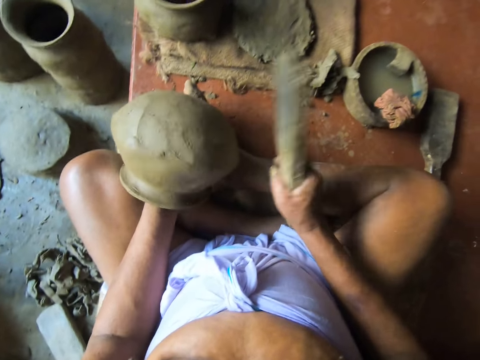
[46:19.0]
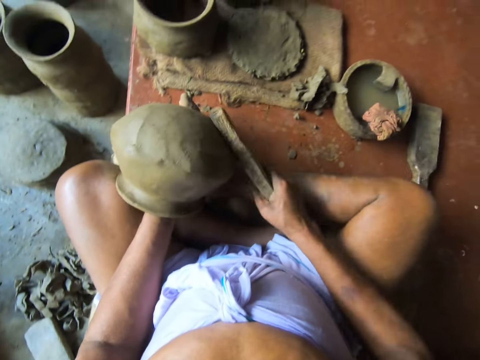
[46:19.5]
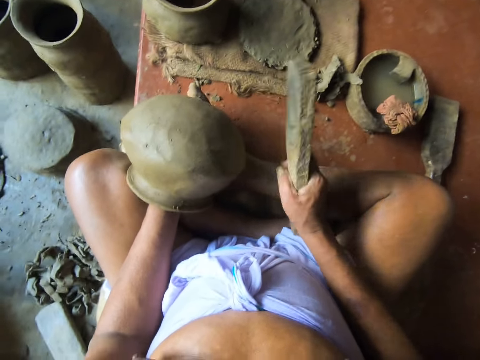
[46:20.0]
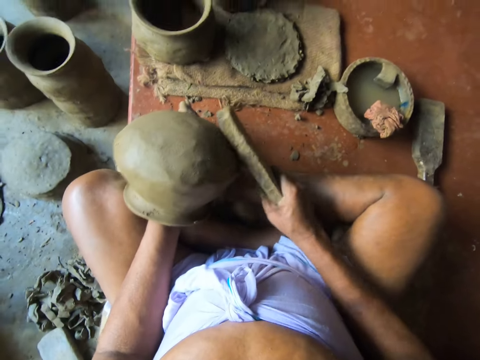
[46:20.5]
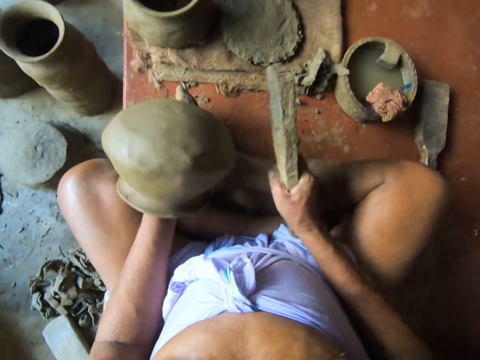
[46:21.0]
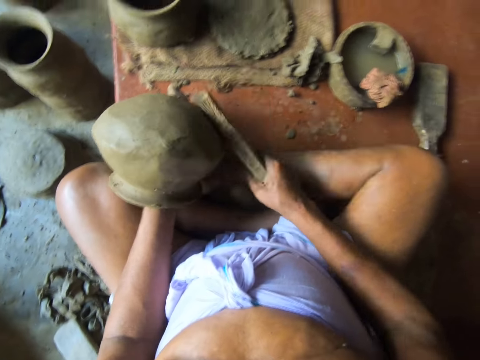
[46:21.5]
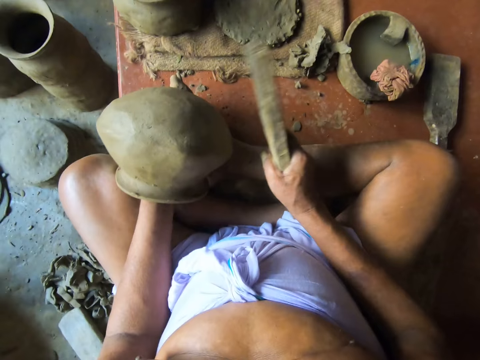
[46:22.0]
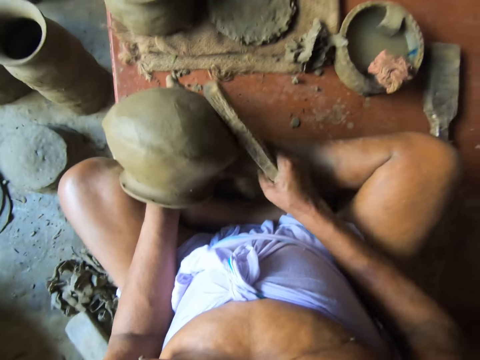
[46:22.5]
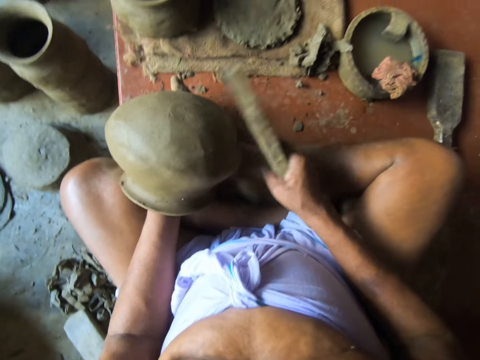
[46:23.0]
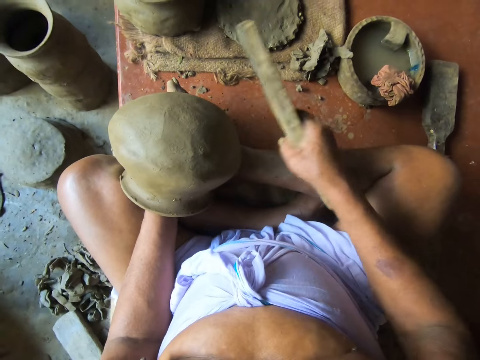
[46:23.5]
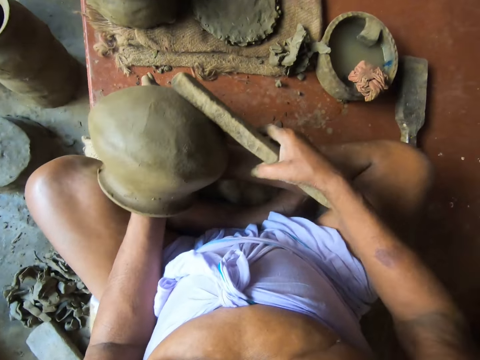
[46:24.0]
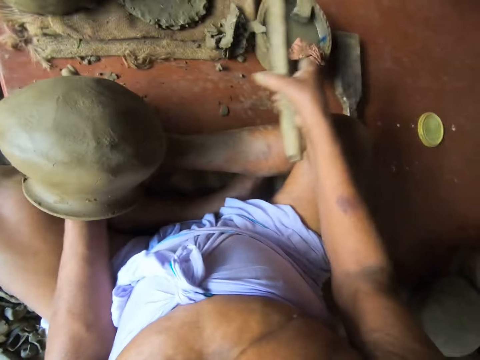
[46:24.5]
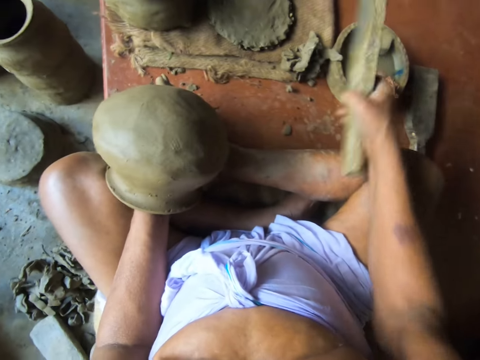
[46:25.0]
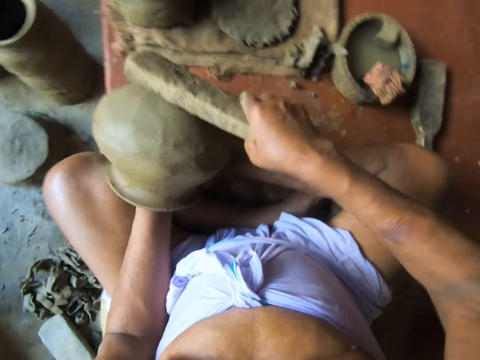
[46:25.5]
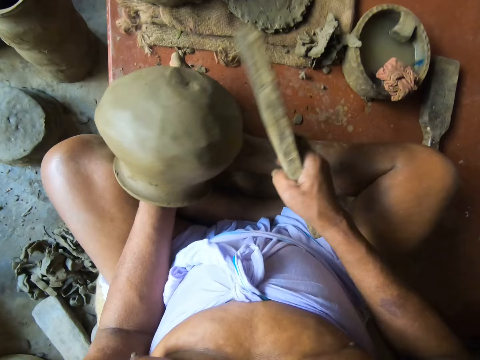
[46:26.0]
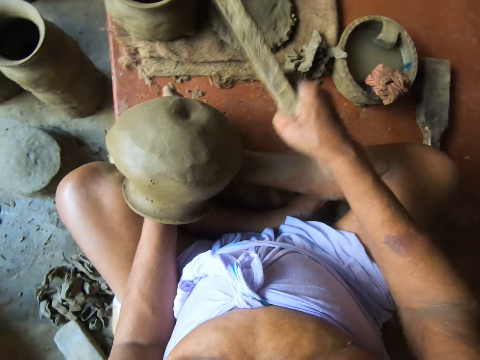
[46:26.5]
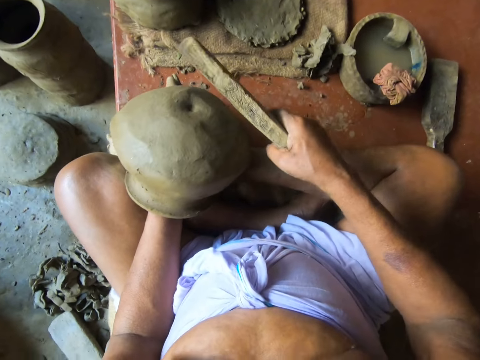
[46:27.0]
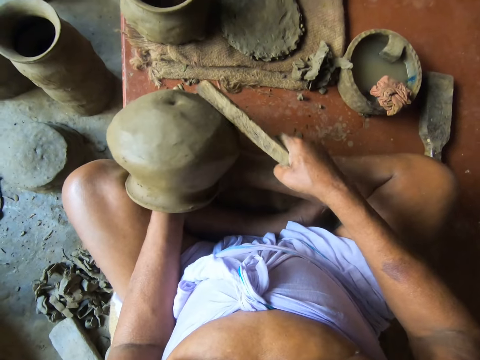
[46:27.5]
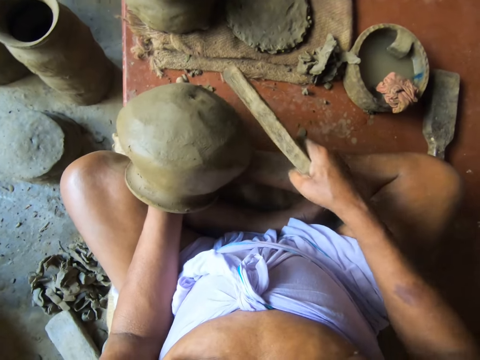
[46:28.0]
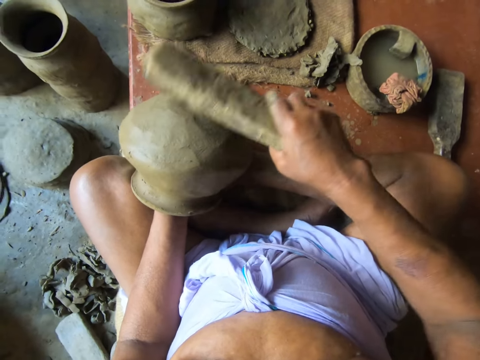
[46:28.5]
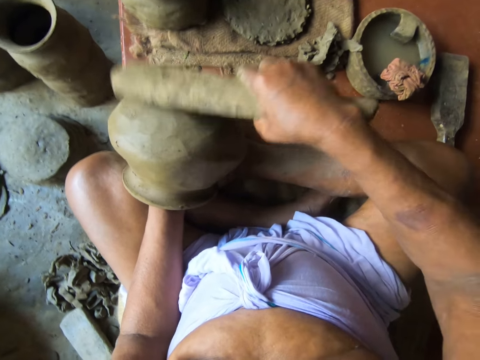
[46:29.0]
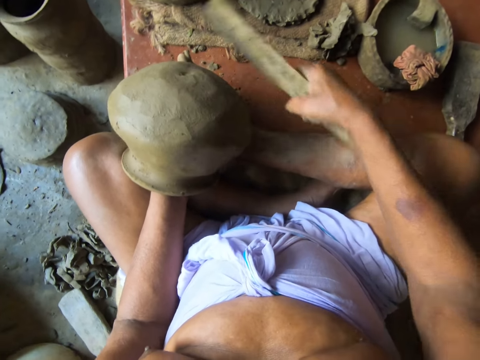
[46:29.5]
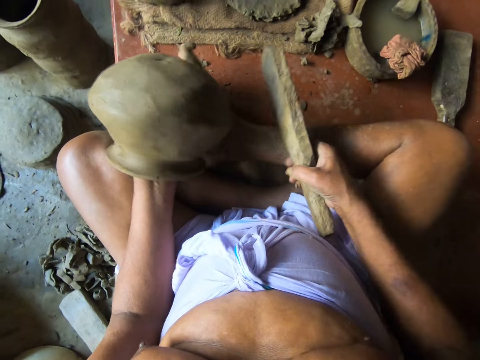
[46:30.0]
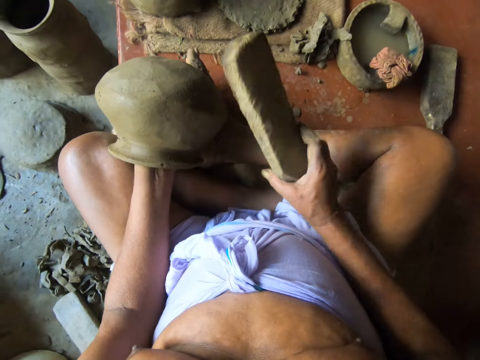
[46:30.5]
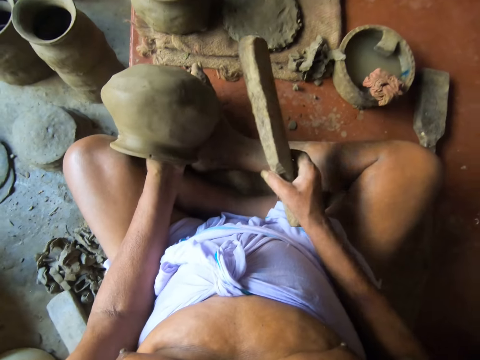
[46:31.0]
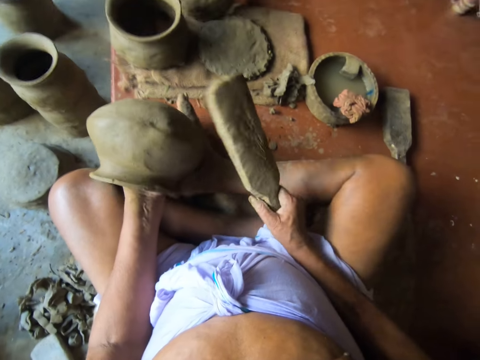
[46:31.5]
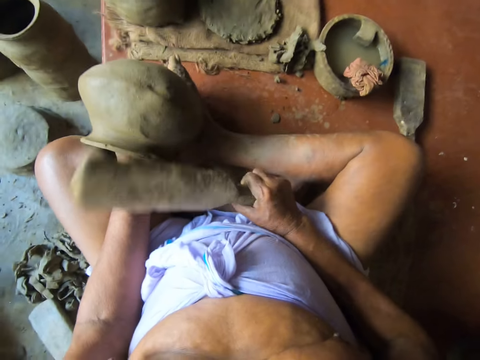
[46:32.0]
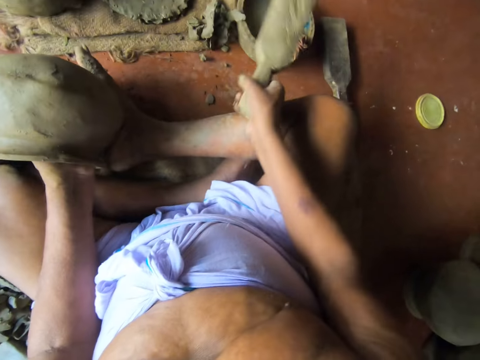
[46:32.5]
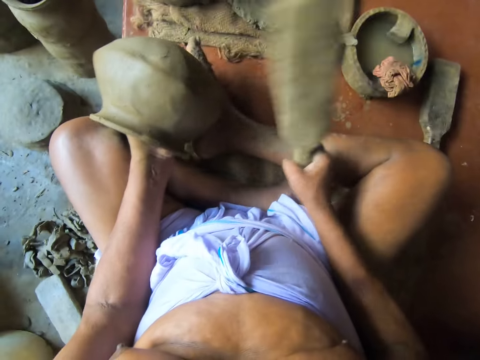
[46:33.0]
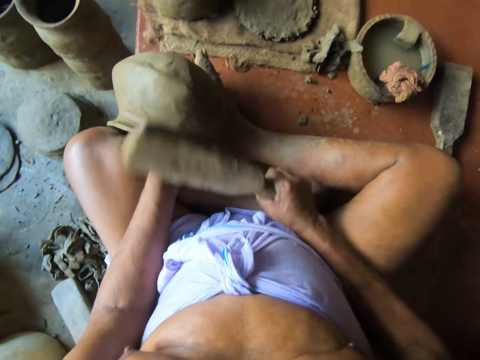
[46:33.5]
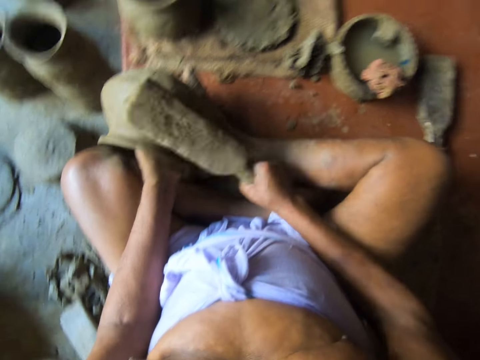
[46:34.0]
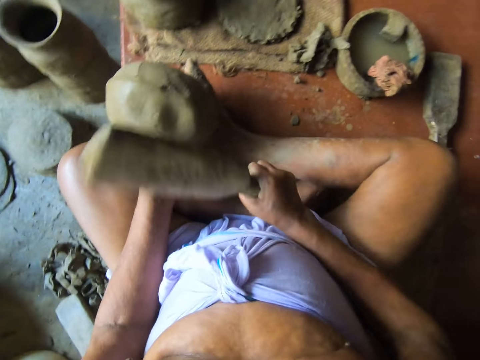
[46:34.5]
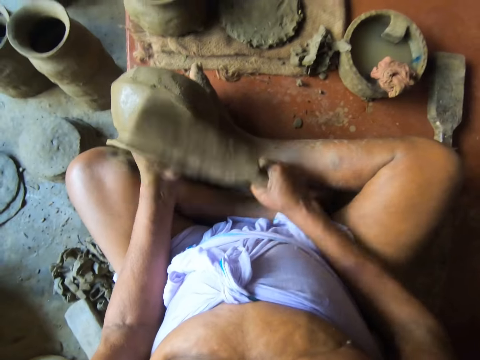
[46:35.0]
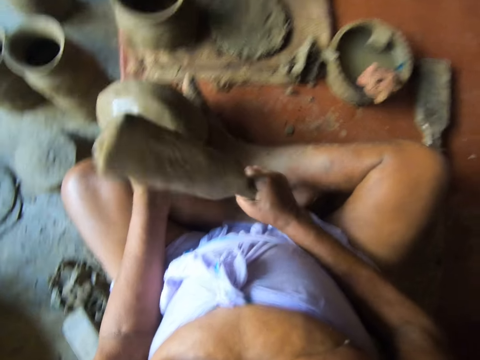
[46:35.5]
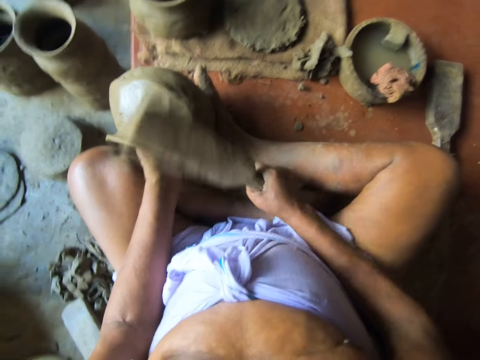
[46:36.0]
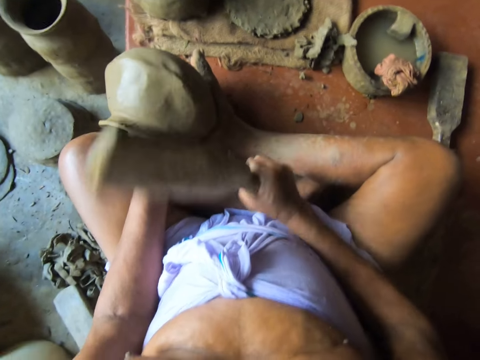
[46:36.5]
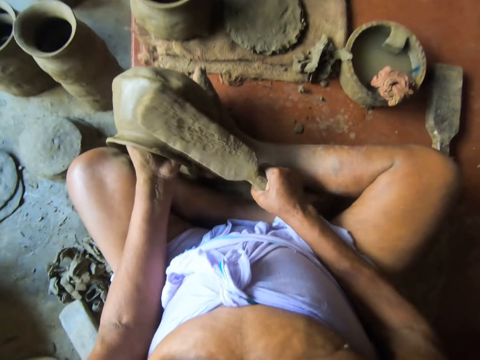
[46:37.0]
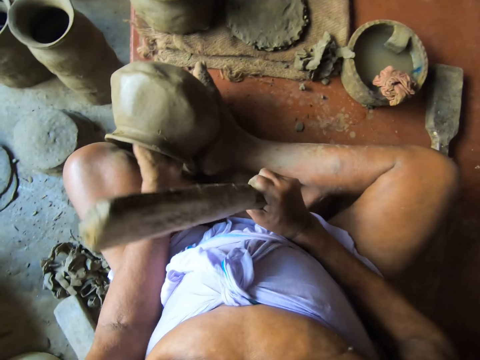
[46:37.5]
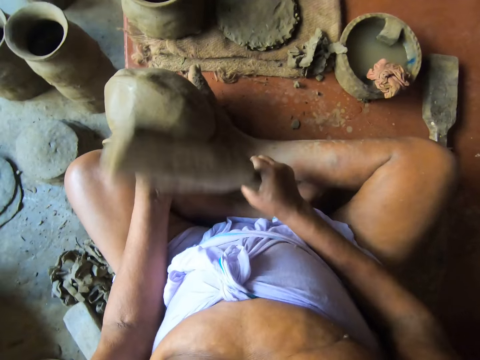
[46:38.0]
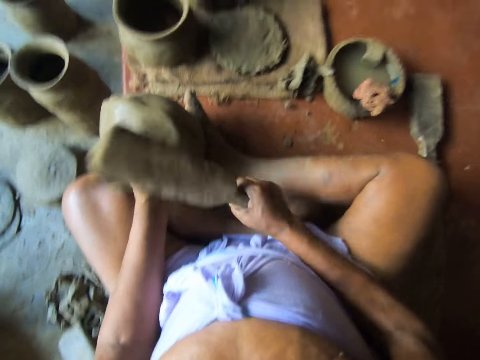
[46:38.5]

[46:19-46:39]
The camera wearer puts the stick on the water. He touches the piece of cloth in the mortar with the clay paddle in his right hand. He beats the clay pot in his left hand with the clay paddle in his right hand. He touches the piece of cloth in the mortar with the clay paddle in his right hand. He puts the stick on the water. He beats the clay pot in his left hand with the clay paddle in his right hand.

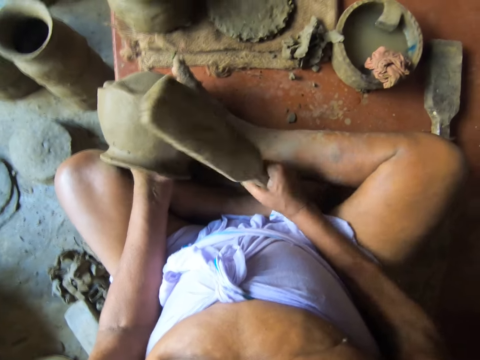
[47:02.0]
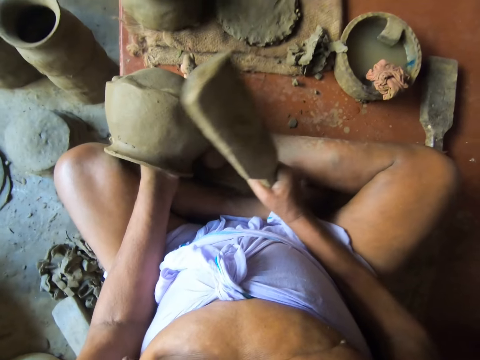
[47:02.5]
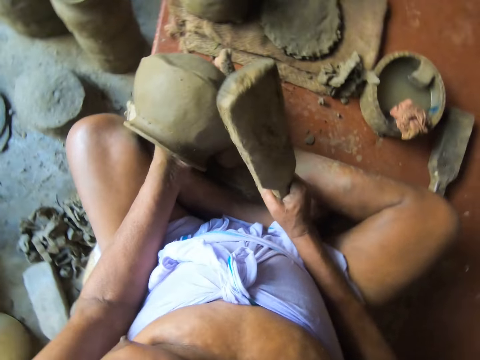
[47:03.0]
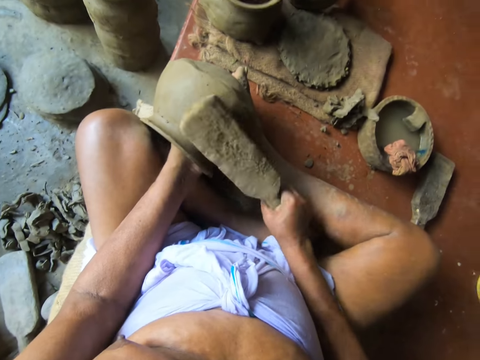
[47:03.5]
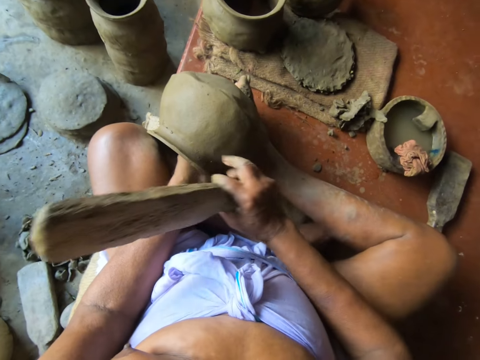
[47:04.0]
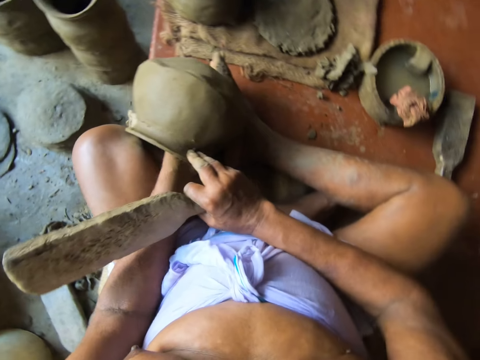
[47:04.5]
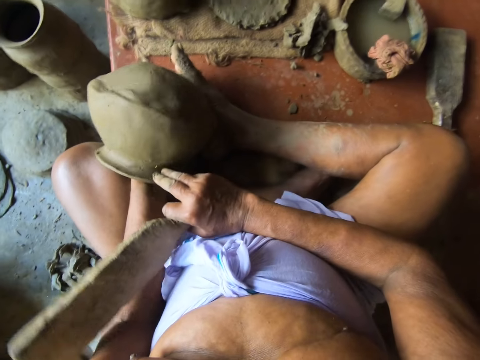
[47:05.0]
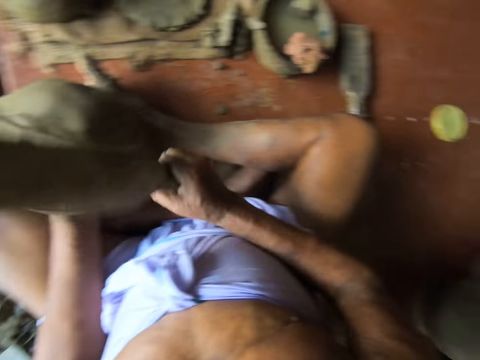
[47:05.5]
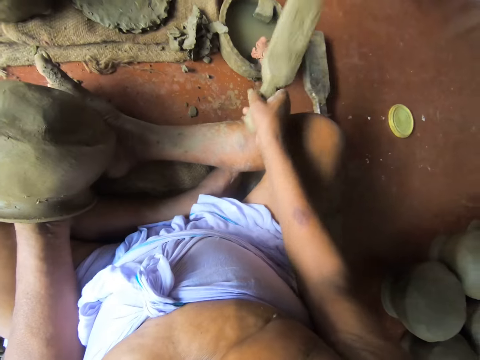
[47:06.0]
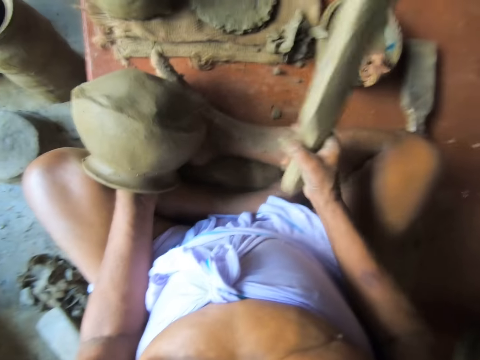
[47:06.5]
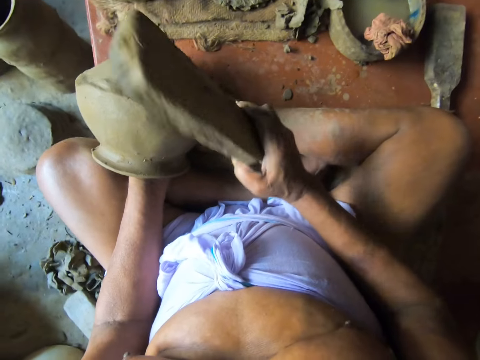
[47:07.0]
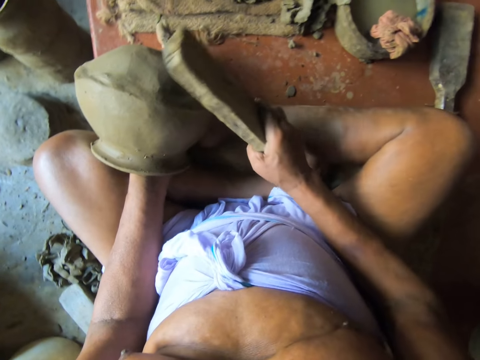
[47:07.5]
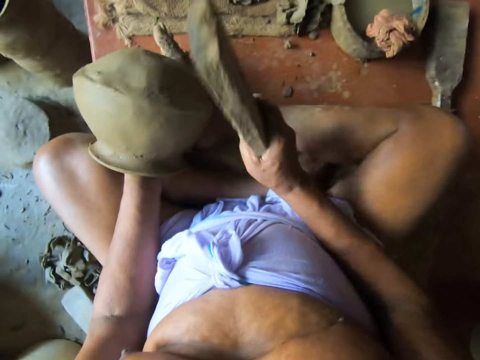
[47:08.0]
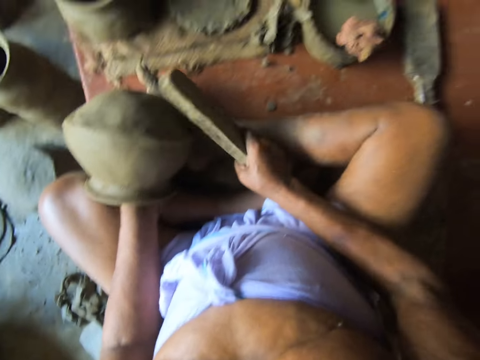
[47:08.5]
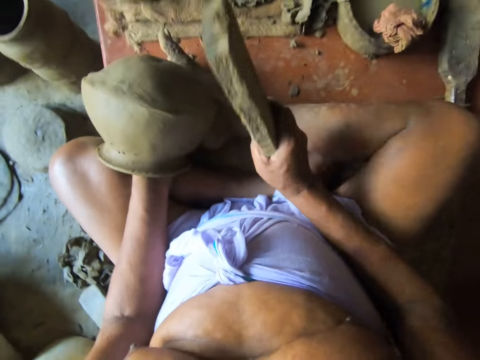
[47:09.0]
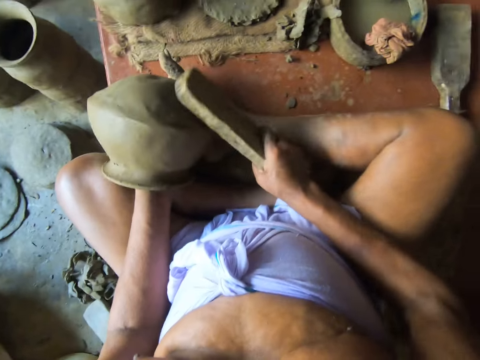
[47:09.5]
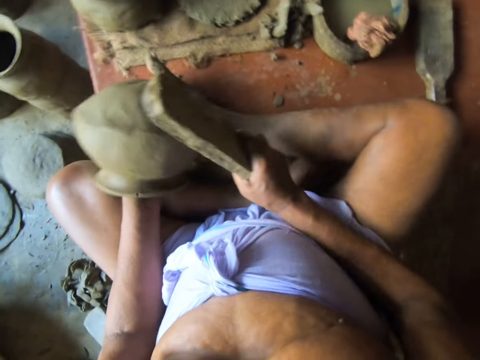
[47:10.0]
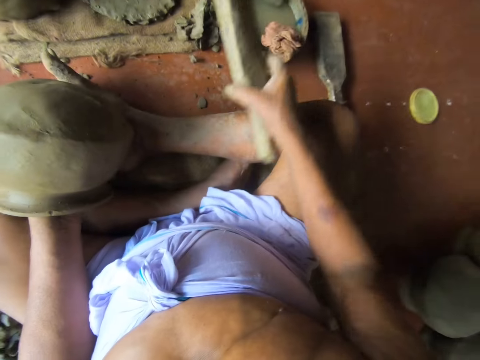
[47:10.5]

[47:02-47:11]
The camera wearer touches the clay pot with his right hand. He touches the piece of cloth in the mortar with the clay paddle in his right hand. He puts the stick on the water. He beats the clay pot in his left hand with the clay paddle in his right hand.
